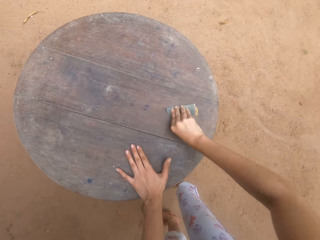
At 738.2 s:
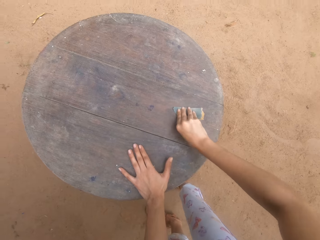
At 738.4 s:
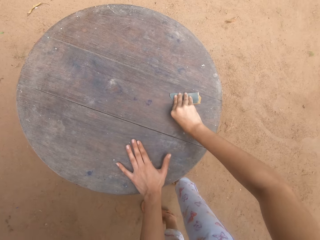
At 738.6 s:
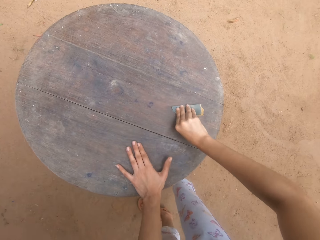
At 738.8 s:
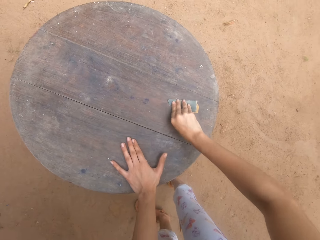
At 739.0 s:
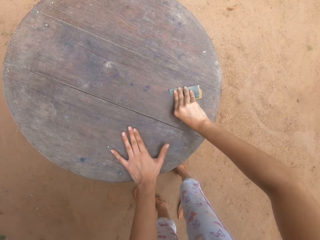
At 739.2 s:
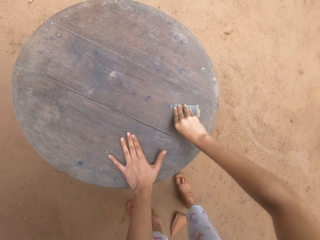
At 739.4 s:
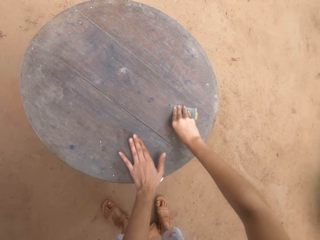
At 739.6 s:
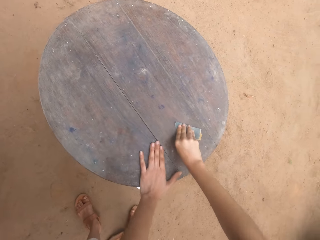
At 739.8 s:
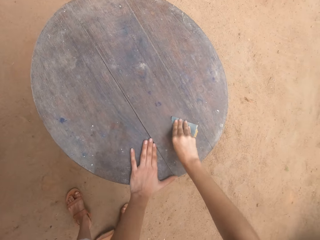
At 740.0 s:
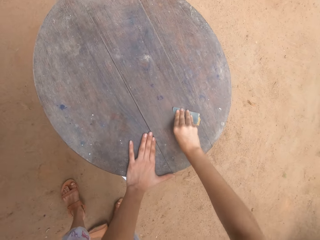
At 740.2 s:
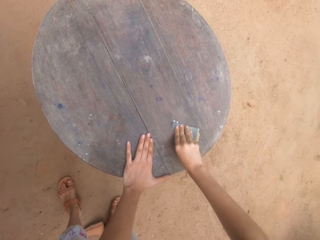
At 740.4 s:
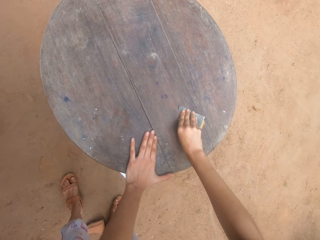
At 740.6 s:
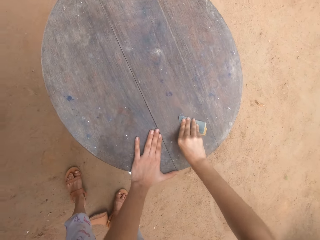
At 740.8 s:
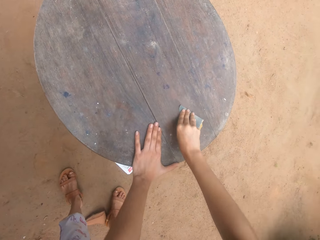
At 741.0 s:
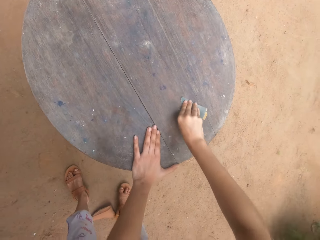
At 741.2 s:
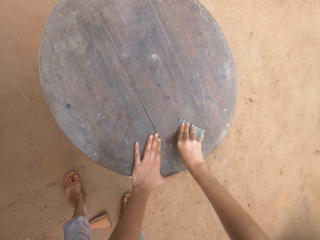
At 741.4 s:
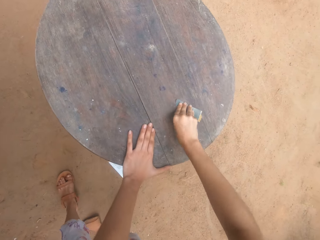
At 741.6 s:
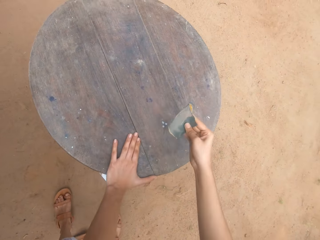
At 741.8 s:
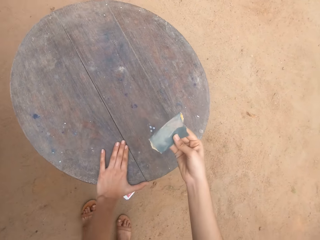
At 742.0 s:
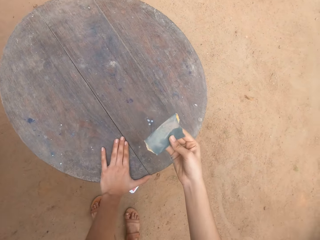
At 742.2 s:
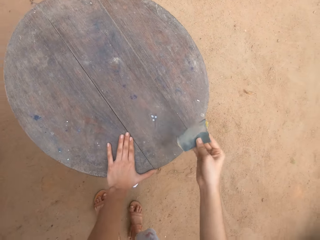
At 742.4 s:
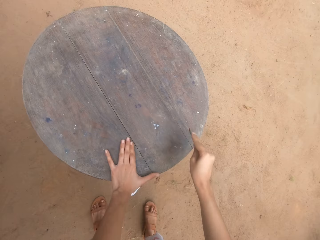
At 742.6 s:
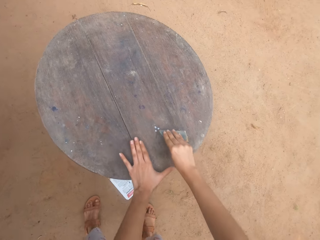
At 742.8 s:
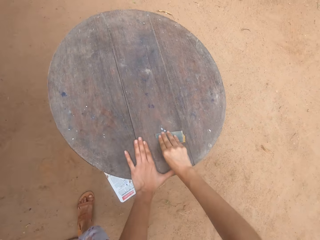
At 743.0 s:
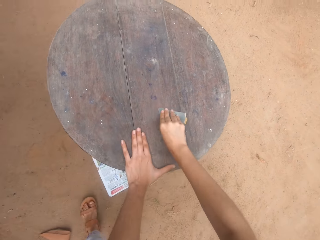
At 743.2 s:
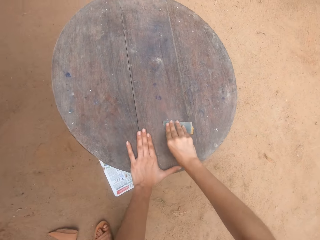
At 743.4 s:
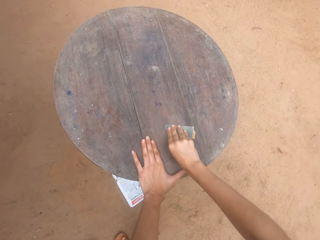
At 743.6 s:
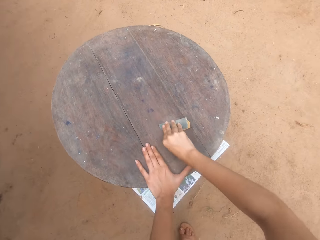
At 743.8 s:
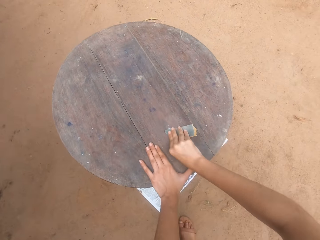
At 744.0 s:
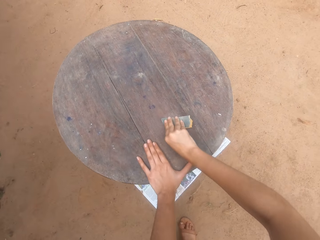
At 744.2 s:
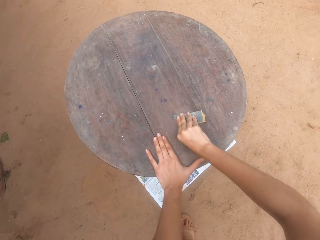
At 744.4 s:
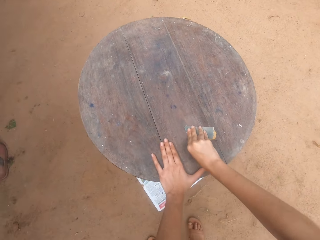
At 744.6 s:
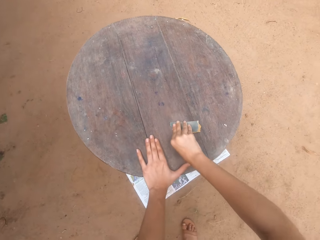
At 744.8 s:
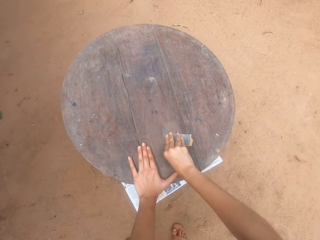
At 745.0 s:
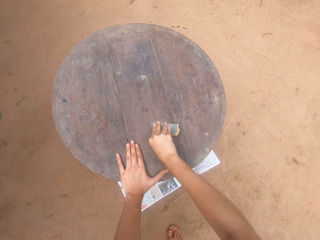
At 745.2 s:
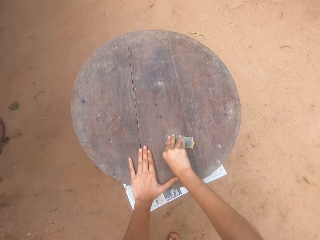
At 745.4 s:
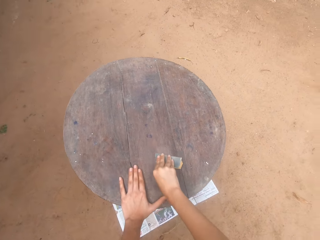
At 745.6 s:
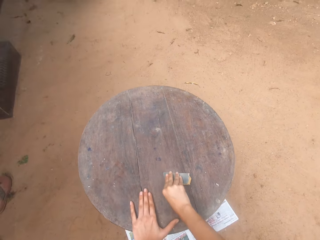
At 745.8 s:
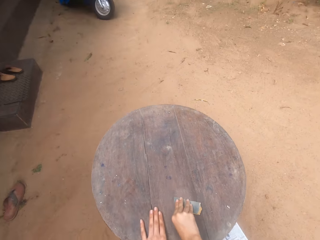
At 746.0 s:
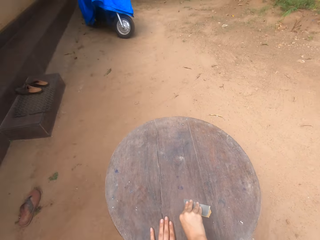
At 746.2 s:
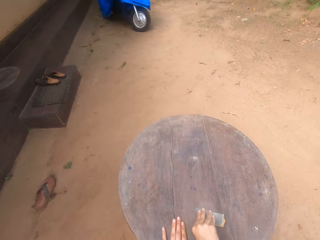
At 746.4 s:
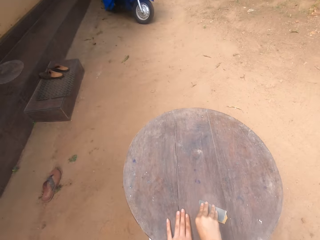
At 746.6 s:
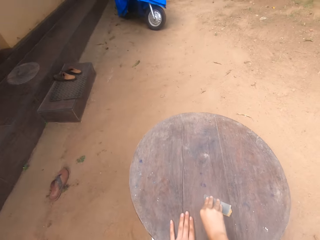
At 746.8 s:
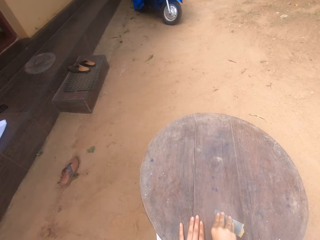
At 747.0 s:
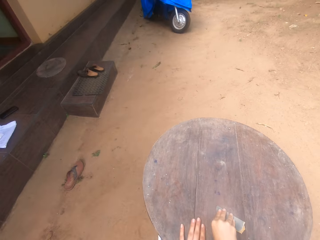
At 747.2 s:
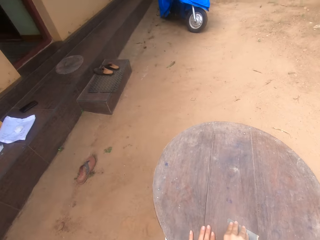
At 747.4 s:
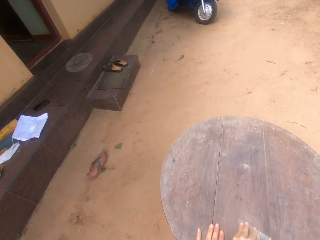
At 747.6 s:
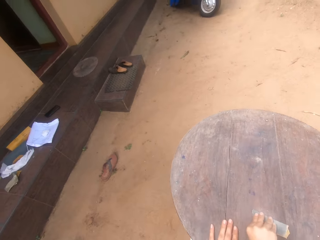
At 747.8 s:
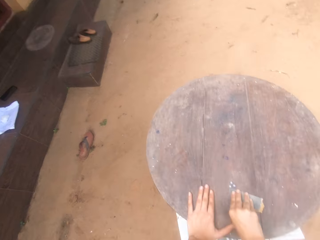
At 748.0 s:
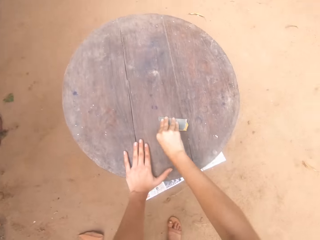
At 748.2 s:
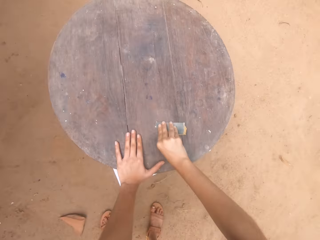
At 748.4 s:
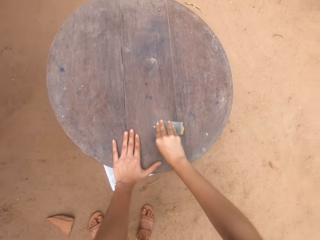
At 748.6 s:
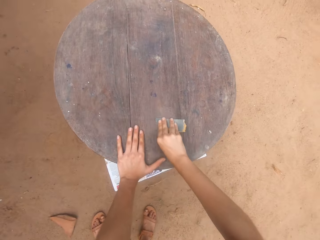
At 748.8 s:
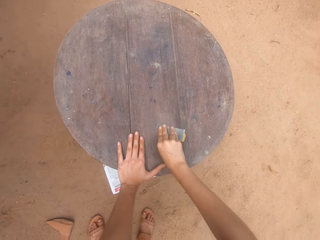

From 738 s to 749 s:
The camera wearer looks at a sandpaper. They scrub a table.

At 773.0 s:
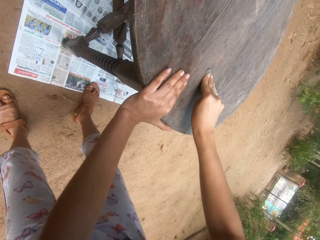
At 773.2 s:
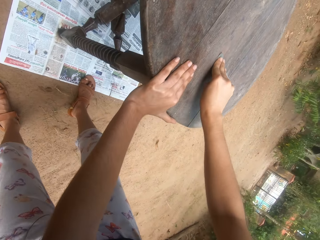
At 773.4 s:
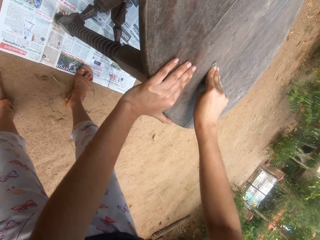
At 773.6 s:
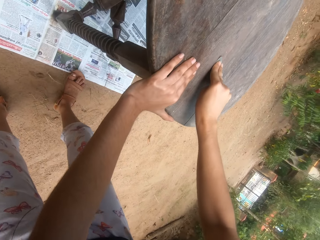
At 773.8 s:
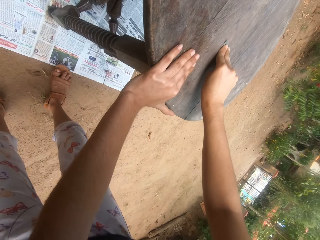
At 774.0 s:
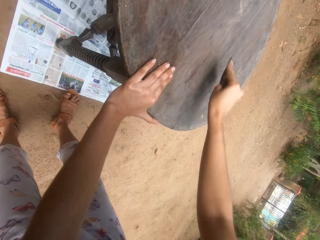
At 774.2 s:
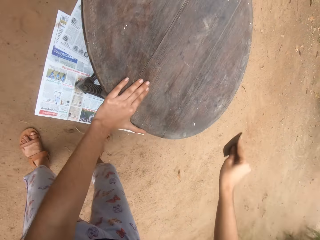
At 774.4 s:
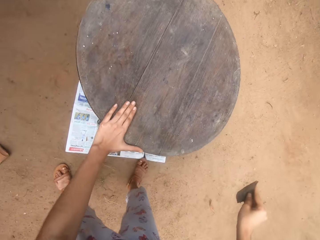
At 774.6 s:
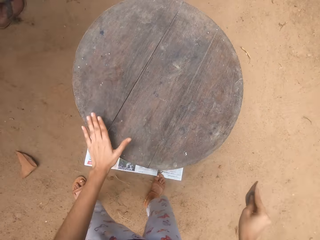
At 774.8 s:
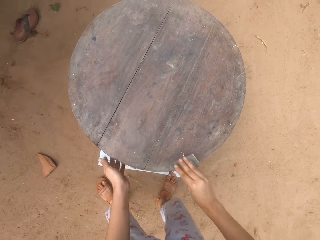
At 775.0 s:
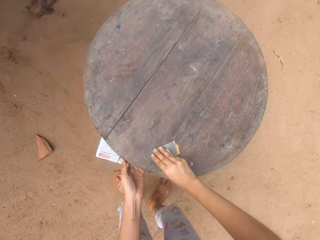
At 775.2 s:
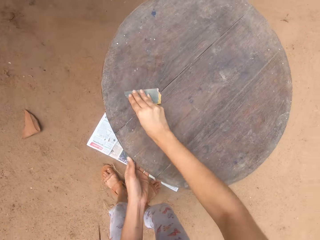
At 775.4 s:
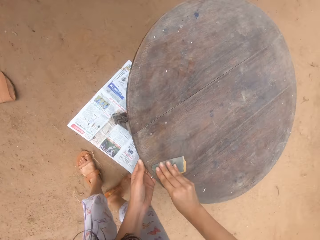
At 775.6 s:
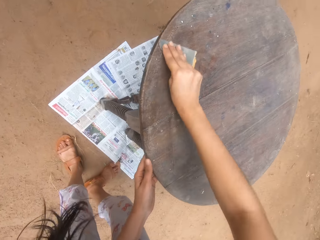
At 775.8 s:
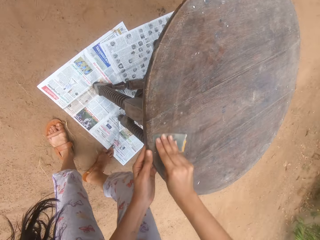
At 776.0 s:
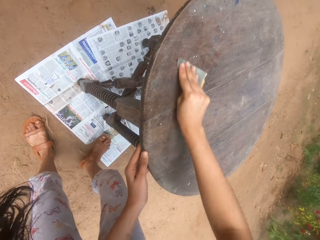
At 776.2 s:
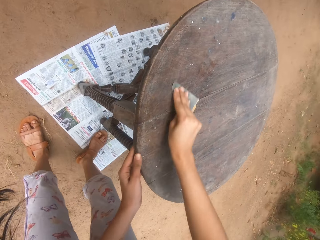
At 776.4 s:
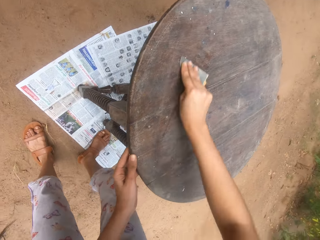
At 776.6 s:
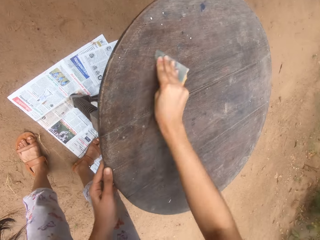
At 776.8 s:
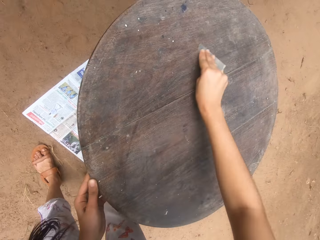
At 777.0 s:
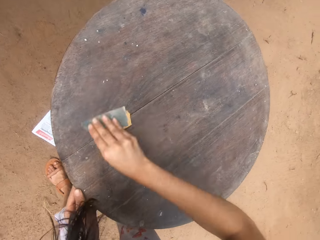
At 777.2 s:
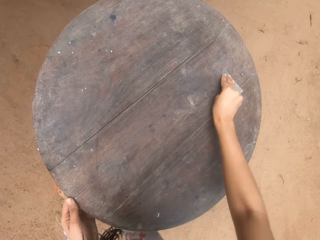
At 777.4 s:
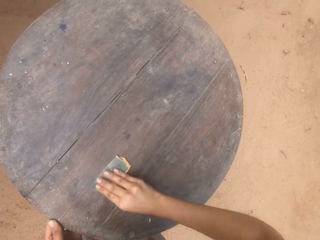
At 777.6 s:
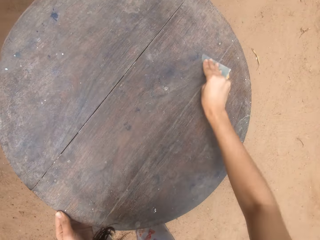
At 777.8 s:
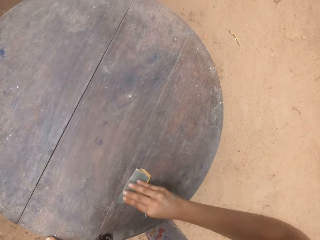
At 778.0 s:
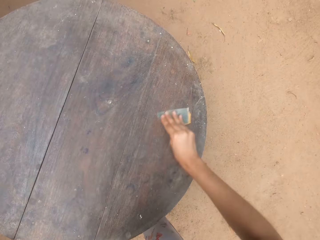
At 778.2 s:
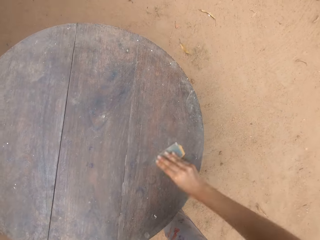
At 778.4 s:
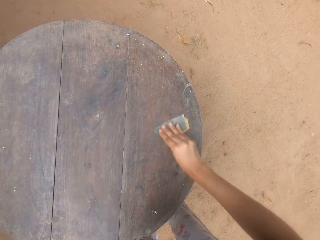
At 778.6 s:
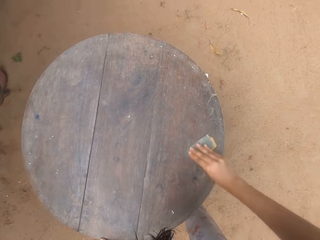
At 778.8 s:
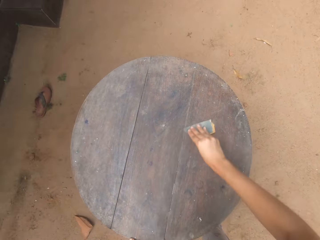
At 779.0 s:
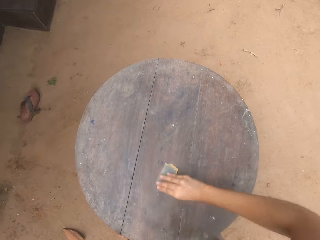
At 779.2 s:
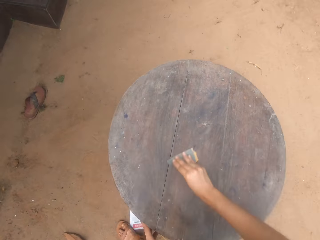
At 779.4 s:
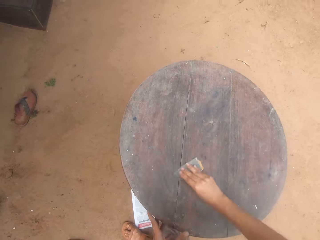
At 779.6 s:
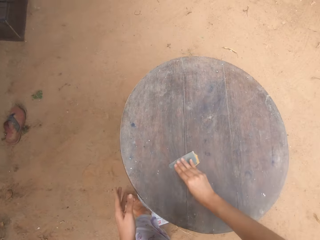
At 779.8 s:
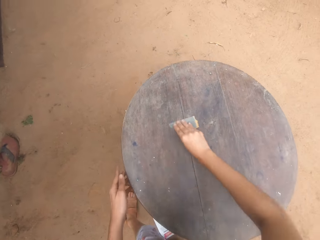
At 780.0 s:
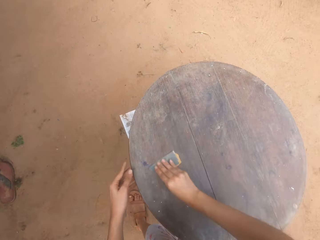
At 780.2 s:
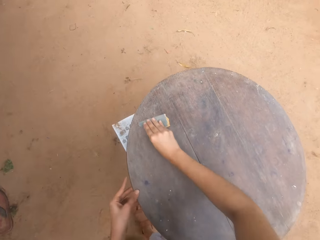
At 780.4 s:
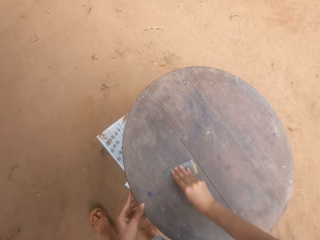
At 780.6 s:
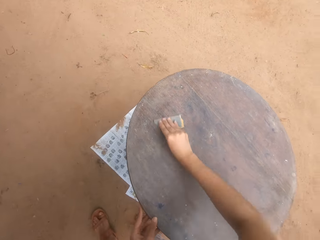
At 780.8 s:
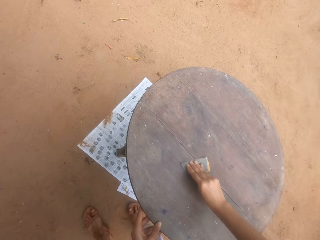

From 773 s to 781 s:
The camera wearer pauses. They scrub a table.

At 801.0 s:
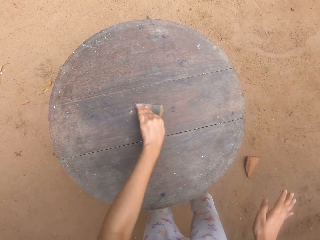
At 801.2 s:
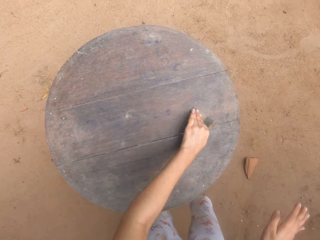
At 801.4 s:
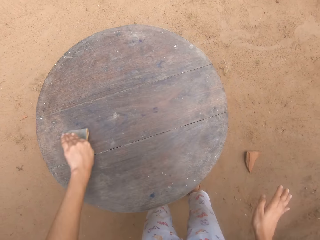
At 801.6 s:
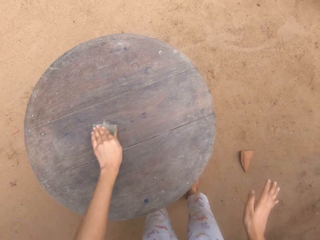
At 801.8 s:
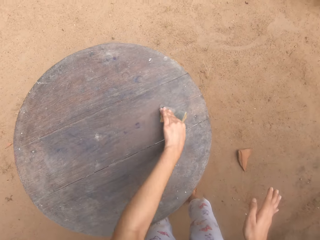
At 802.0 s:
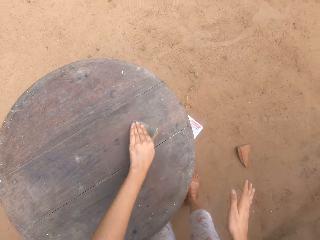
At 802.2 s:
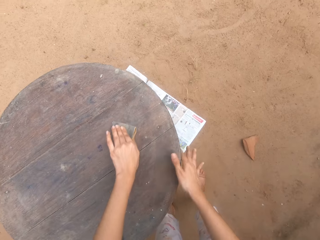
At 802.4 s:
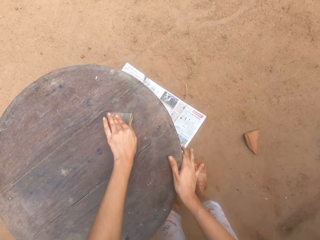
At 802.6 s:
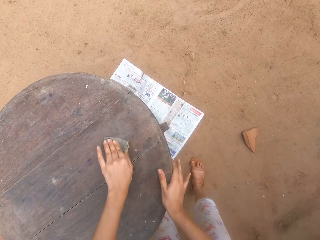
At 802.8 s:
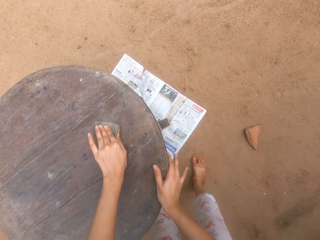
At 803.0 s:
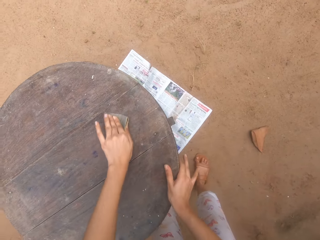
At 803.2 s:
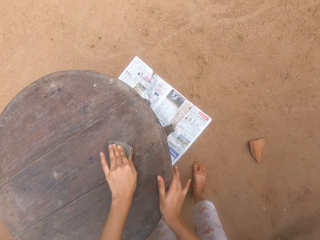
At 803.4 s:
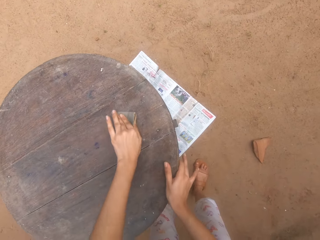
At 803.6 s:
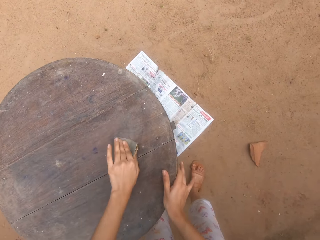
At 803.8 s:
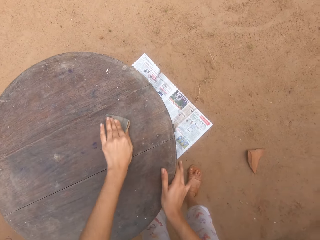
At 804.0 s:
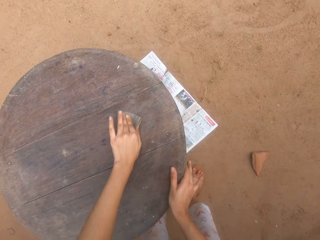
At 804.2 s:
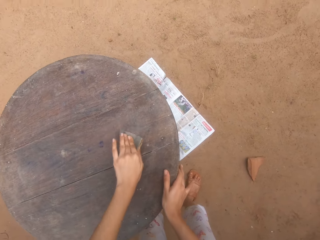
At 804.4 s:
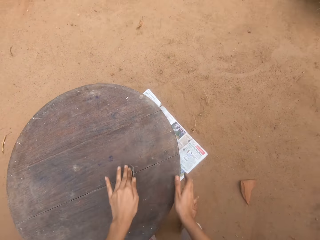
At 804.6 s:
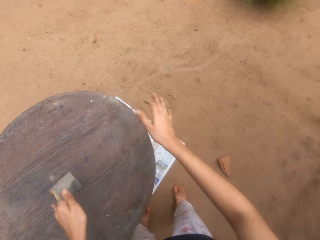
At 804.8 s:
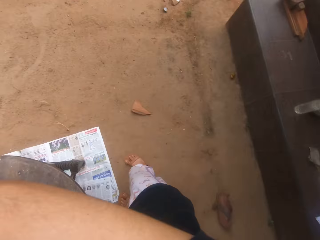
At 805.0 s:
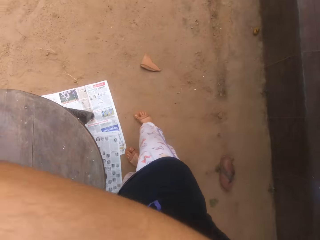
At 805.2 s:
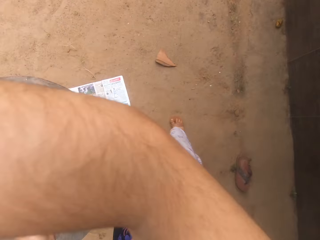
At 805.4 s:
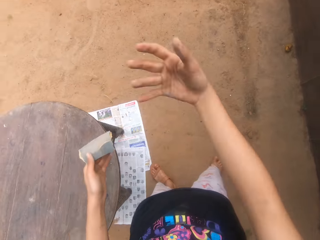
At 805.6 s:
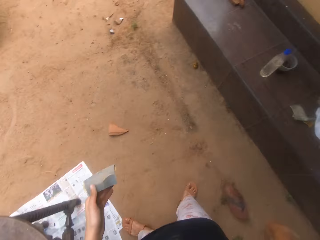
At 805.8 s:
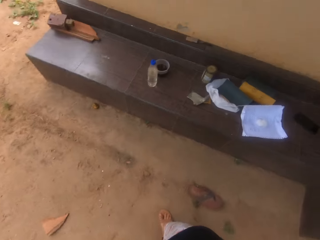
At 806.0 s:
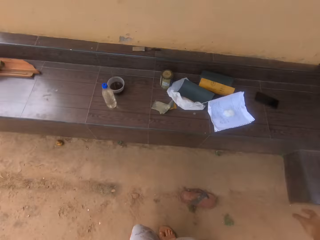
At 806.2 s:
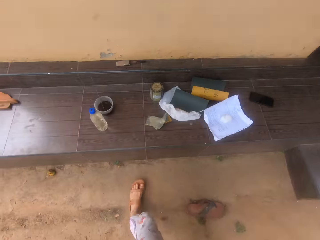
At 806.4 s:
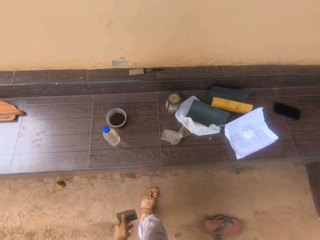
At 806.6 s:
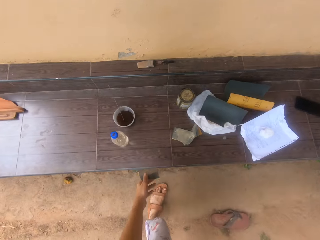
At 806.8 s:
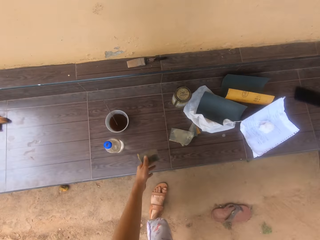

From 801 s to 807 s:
The camera wearer scrubs a table. They hold the table with the right hand. They raise a hand. They drop the hand. They walk around the compound.
